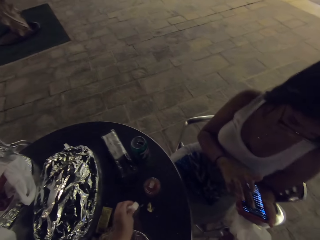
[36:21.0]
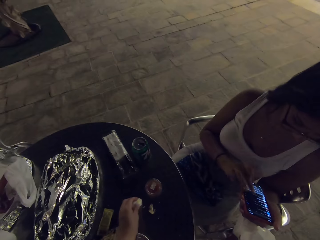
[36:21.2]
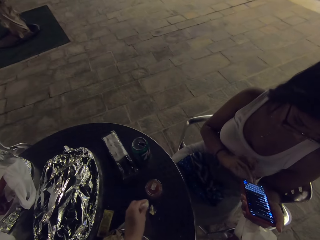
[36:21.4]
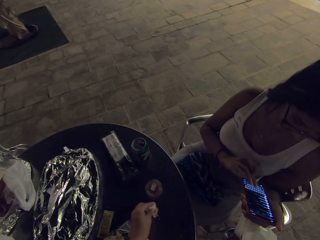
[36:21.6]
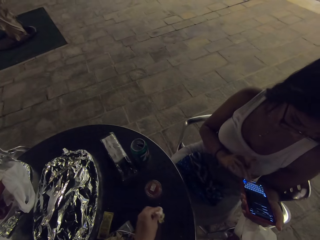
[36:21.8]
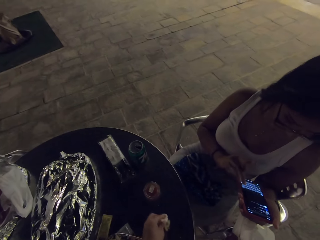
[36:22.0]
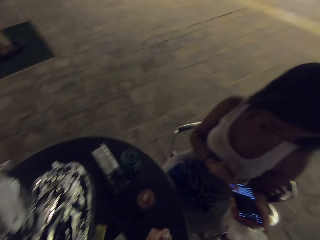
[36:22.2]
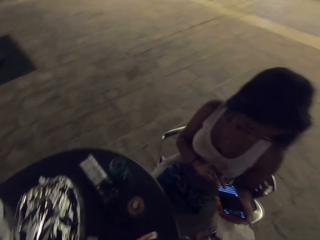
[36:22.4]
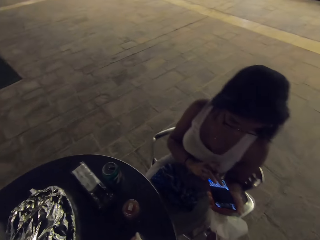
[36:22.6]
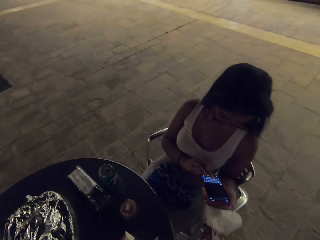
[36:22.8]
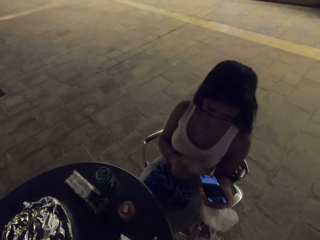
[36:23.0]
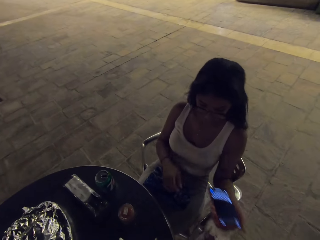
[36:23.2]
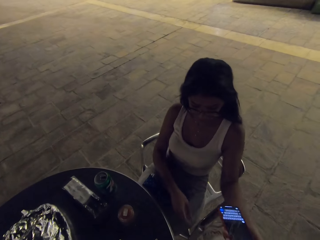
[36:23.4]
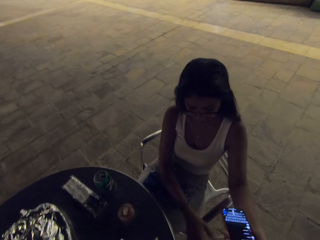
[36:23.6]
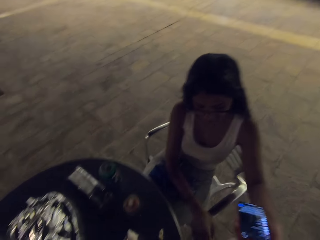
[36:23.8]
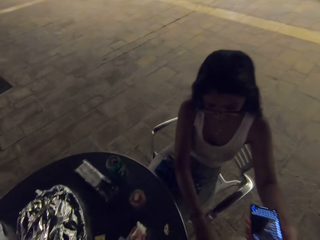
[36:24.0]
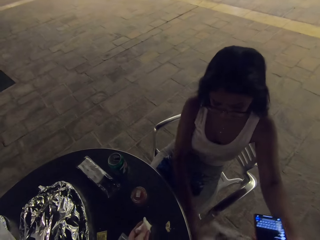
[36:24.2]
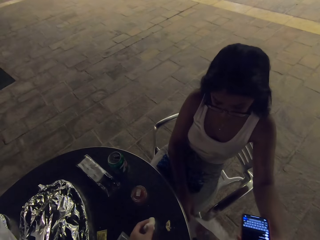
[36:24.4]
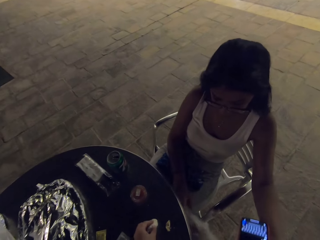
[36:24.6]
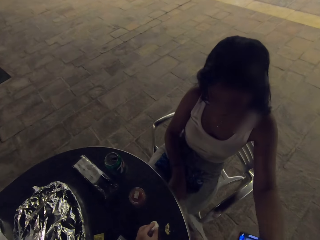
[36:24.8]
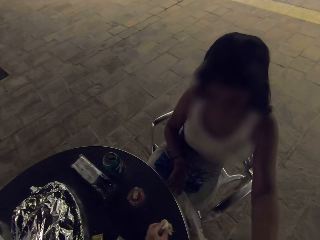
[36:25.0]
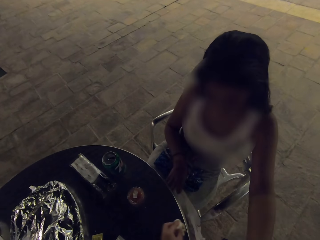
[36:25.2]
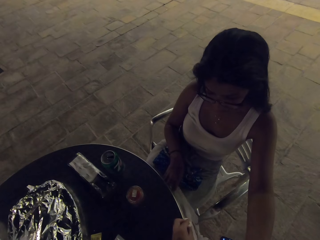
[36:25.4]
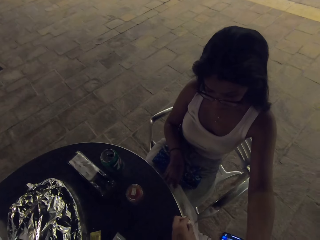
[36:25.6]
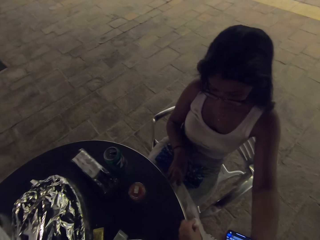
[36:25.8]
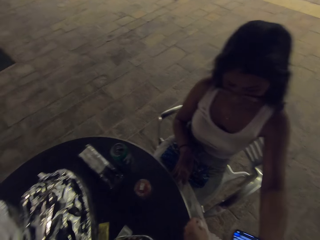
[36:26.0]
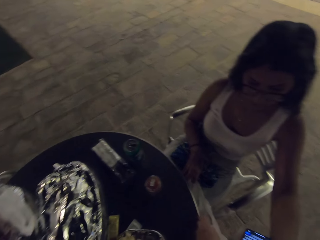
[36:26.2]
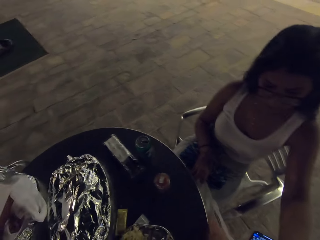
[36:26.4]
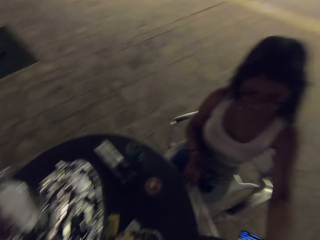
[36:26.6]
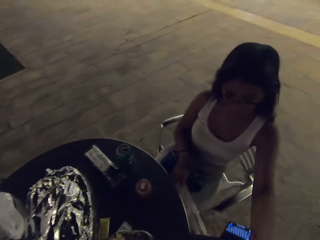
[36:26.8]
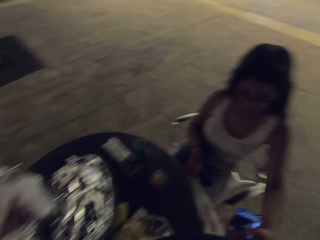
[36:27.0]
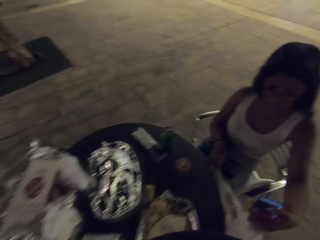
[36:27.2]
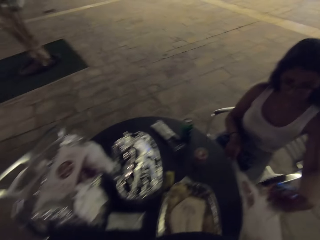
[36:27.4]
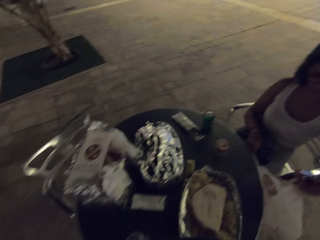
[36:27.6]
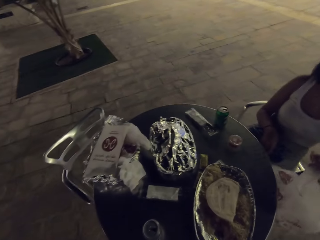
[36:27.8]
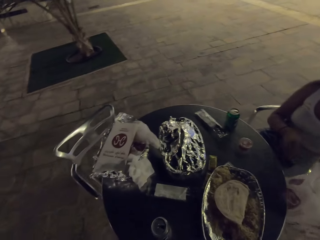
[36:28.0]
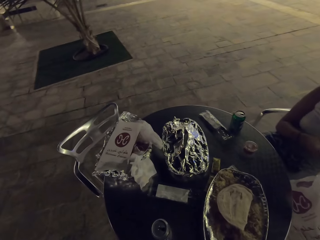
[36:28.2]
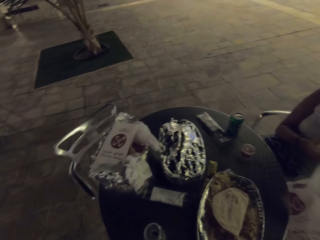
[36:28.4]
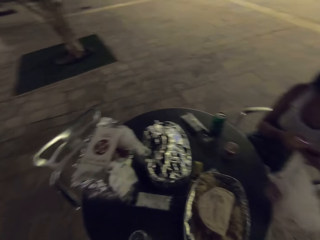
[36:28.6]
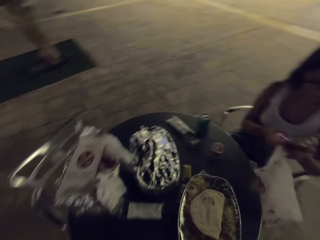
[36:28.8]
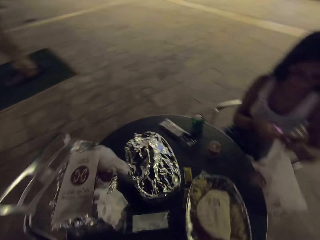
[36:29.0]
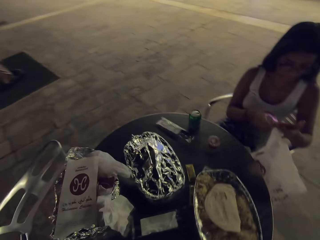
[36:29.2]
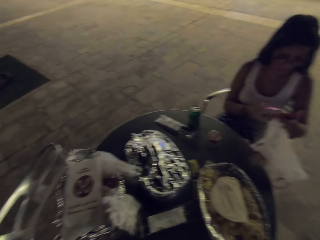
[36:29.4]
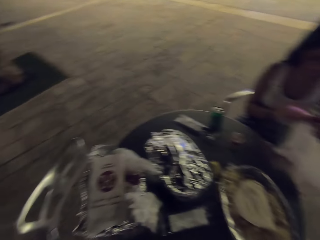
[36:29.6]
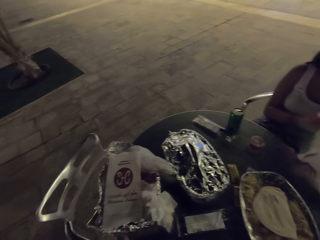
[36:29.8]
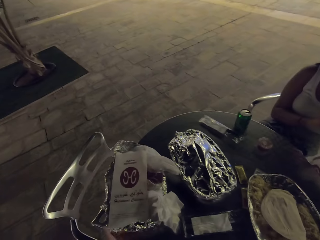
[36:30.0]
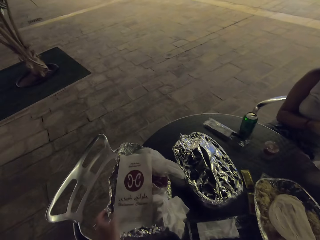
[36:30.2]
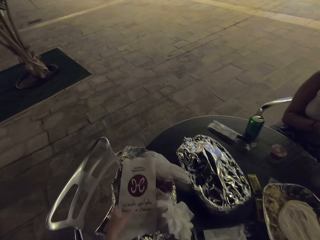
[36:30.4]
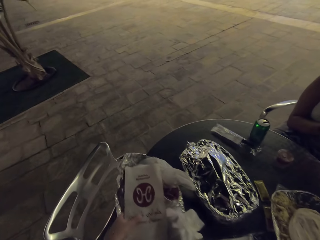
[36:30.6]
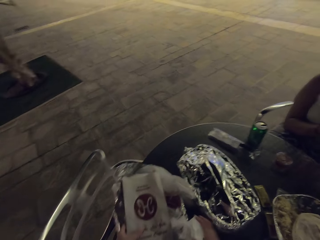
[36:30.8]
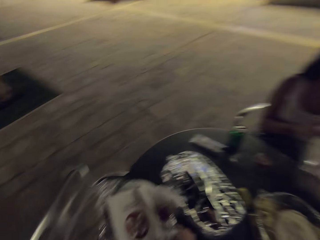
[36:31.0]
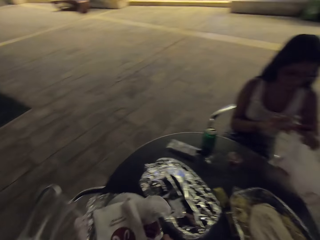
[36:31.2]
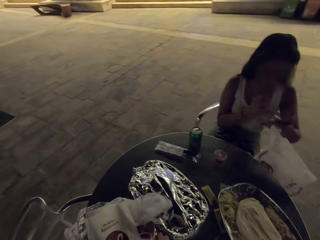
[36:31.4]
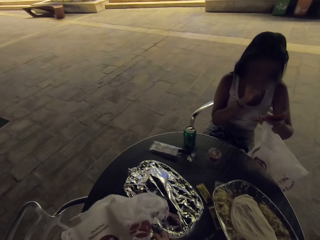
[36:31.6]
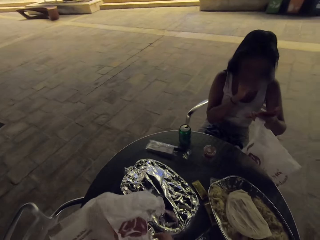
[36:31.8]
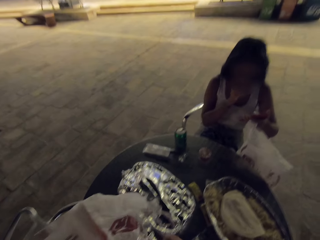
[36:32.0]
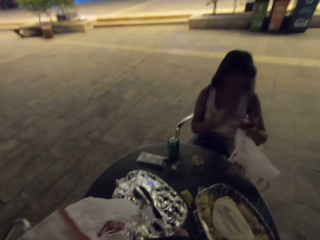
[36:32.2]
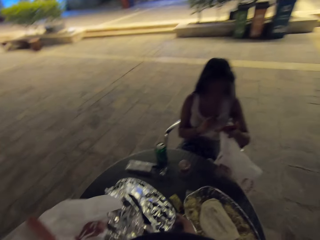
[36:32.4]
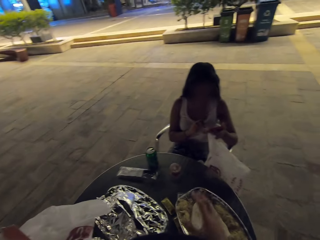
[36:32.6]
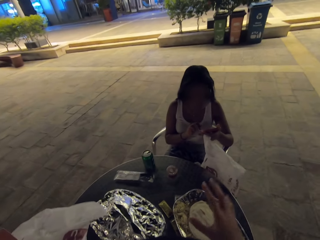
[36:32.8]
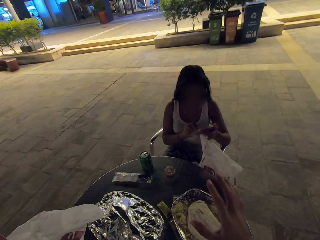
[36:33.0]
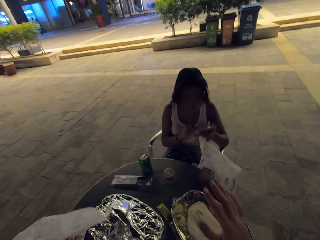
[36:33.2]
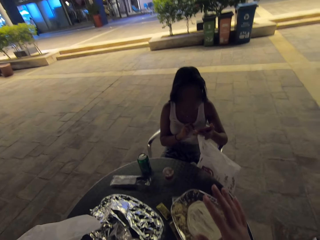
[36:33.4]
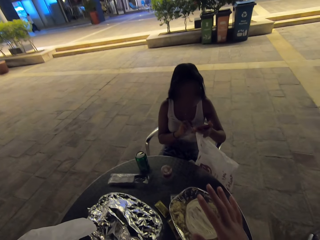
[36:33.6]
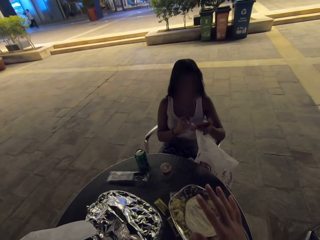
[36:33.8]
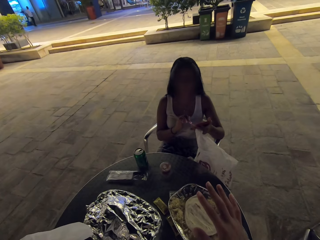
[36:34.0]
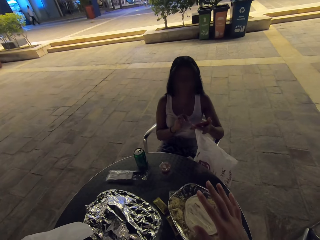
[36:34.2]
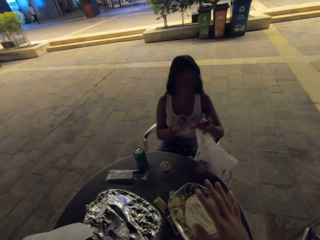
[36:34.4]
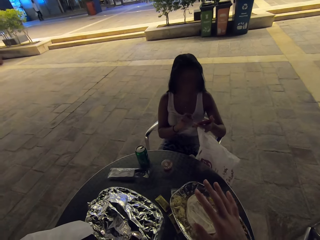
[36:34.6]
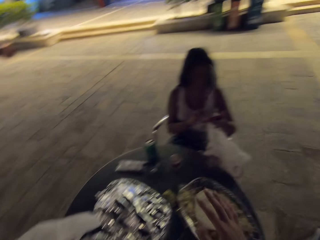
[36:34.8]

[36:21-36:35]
The camera wearer wipes the food spills on the table. They take the plastic bag on the table.

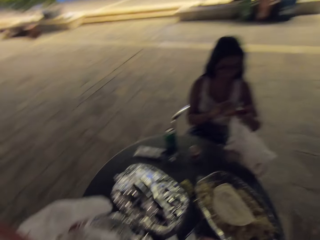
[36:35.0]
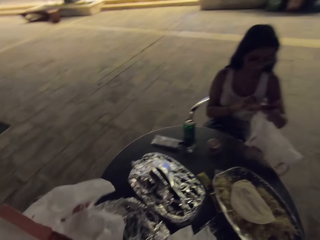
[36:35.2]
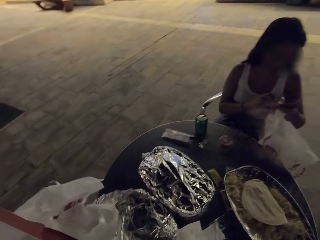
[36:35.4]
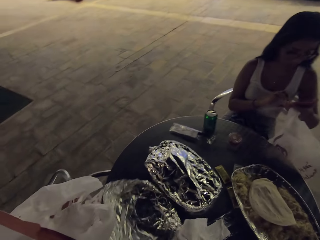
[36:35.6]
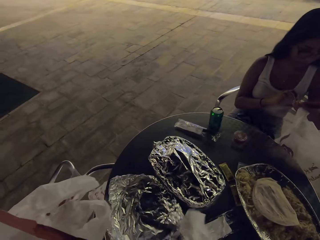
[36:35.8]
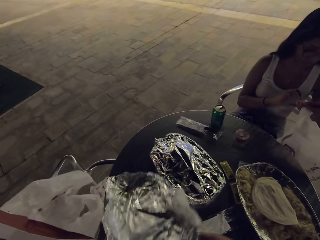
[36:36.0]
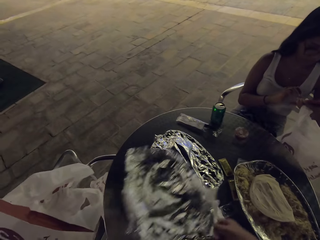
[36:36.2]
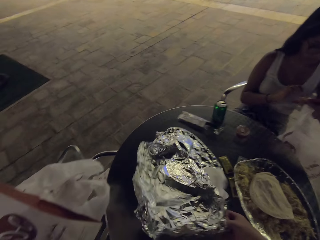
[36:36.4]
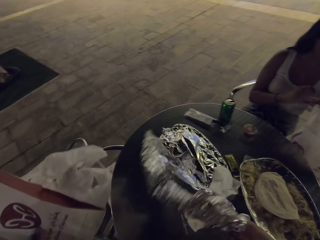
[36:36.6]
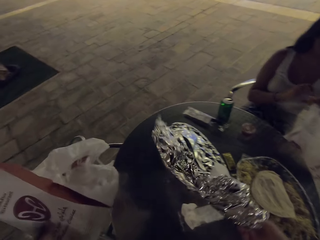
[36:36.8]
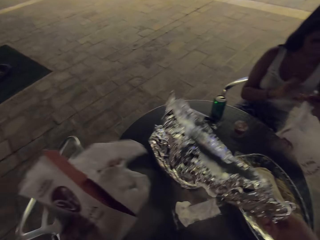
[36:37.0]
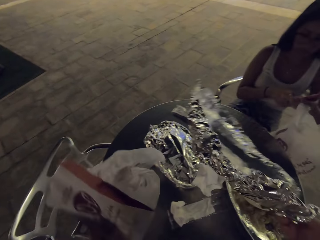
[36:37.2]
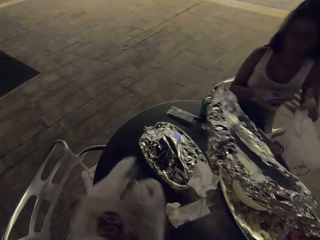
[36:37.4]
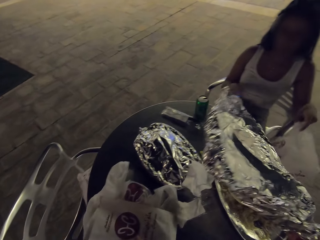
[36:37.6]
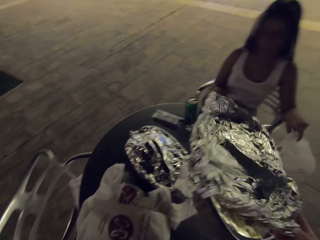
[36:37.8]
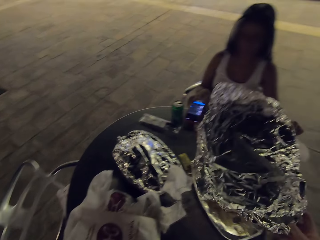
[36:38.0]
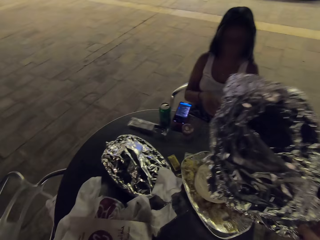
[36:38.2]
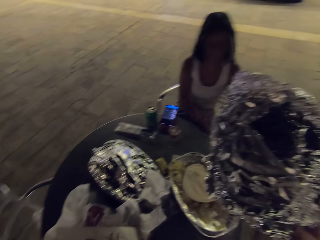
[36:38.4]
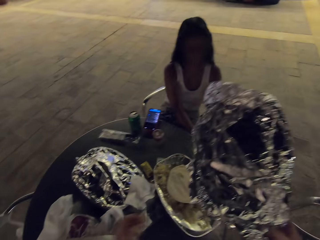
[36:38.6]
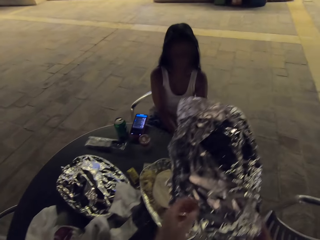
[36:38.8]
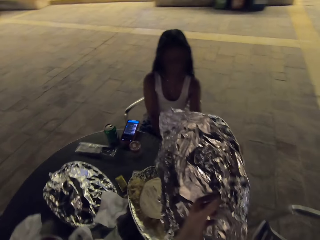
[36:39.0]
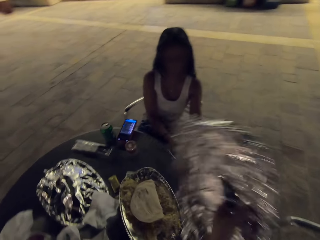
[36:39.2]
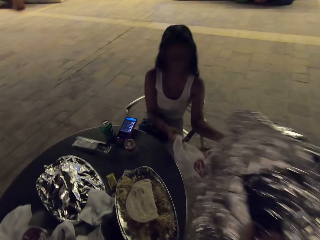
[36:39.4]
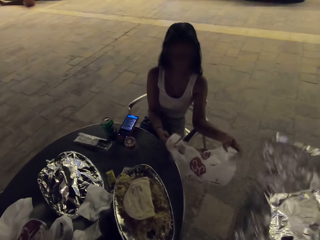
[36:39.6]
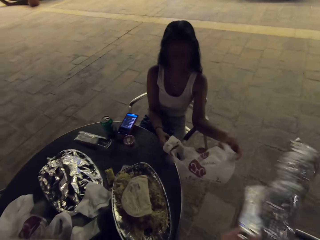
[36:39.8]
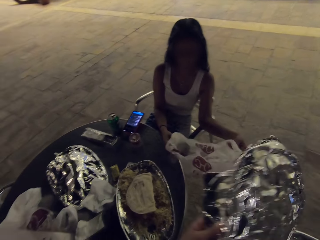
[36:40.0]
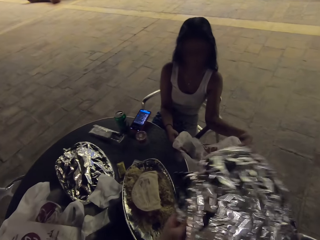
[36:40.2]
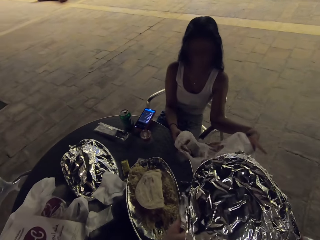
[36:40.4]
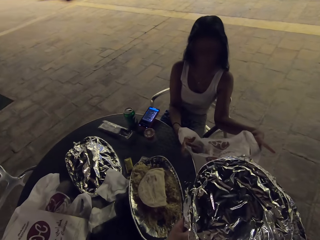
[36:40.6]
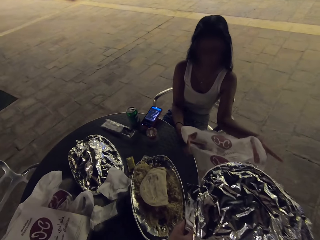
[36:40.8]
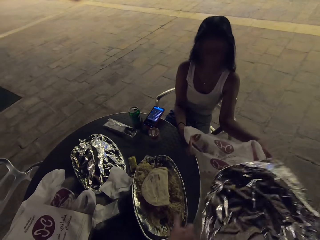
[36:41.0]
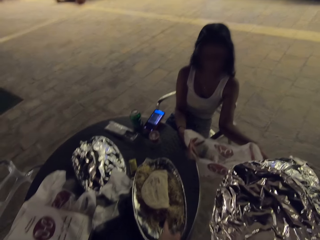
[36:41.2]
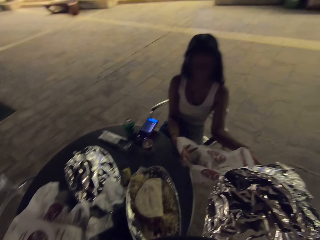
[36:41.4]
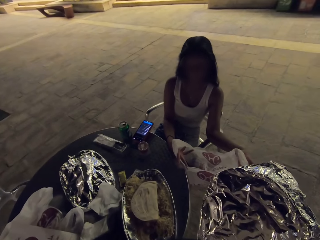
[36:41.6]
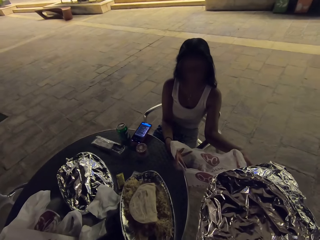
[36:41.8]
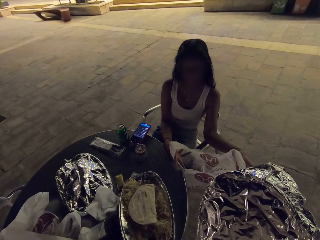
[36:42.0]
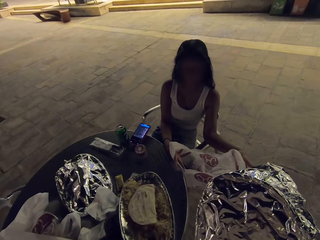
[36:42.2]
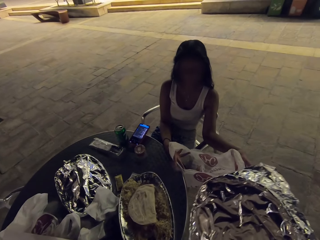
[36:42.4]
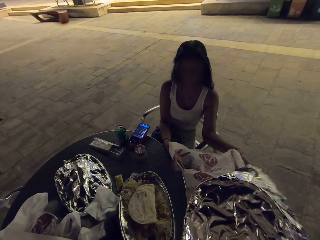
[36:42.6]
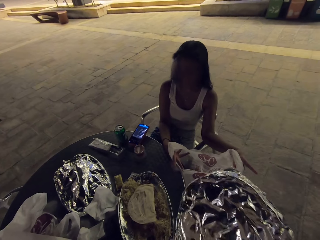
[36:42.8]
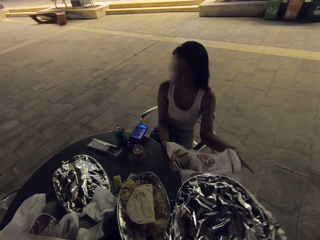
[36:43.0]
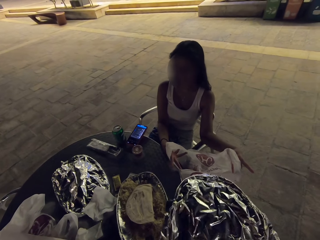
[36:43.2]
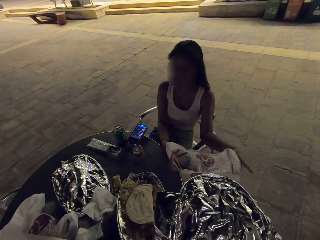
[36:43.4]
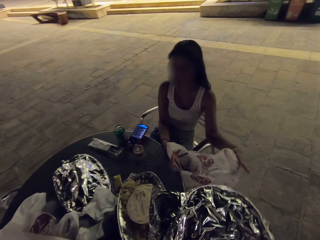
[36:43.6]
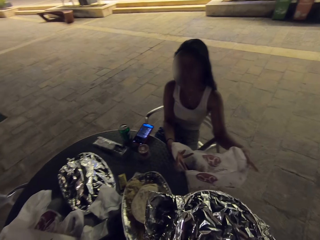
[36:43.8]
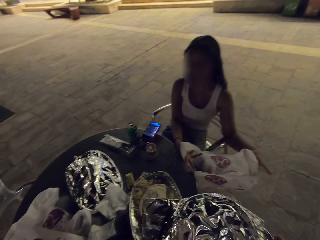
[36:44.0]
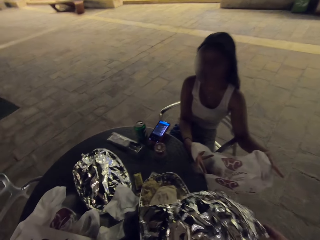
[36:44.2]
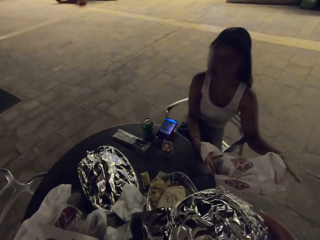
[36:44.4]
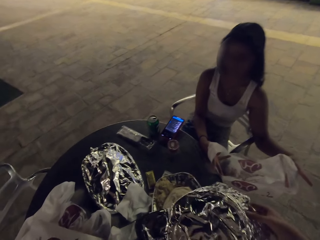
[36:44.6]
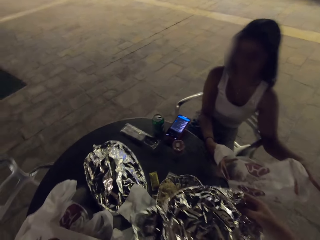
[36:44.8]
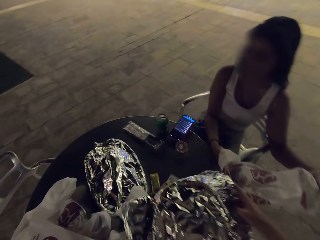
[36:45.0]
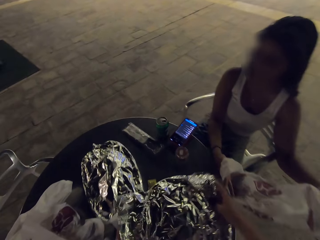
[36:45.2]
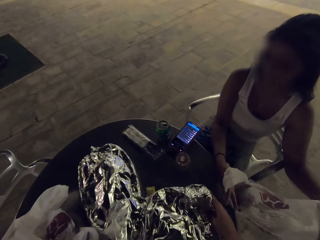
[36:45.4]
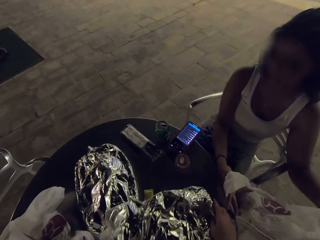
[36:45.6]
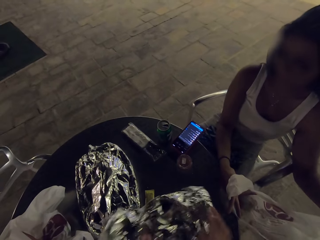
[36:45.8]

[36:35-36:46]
The camera wearer picks up the litter on the table. They put the litter in a paper being held by a woman.
